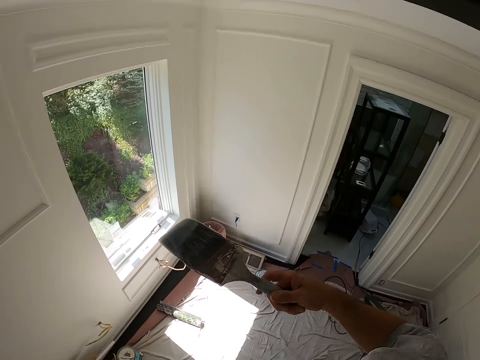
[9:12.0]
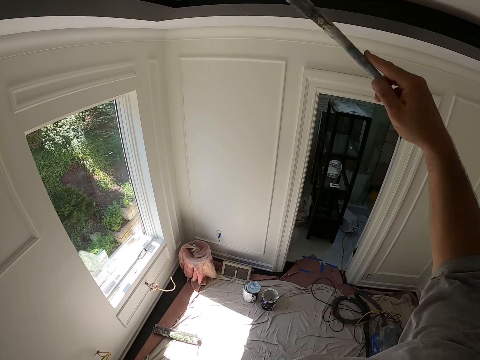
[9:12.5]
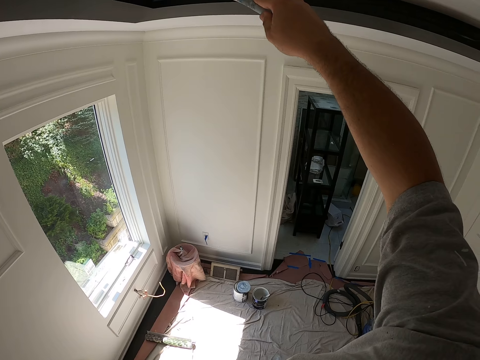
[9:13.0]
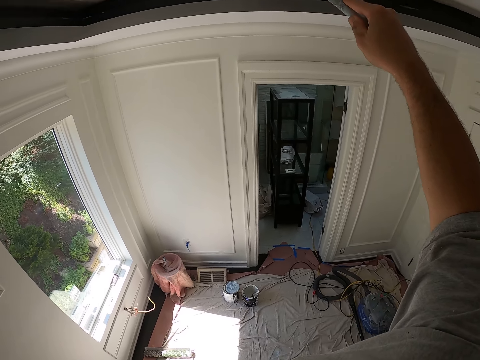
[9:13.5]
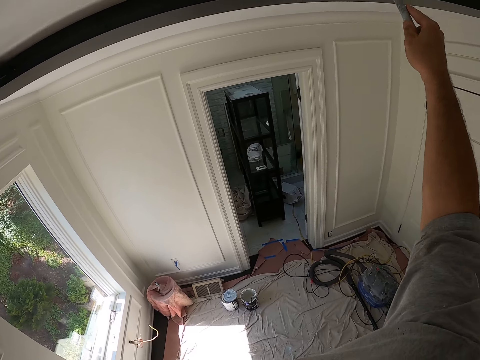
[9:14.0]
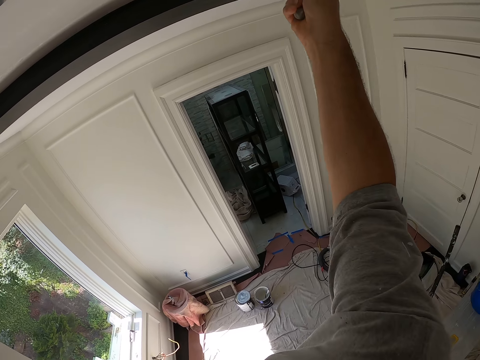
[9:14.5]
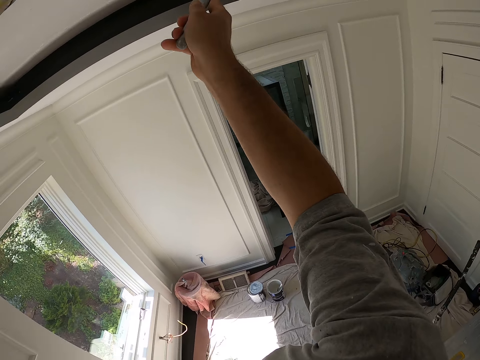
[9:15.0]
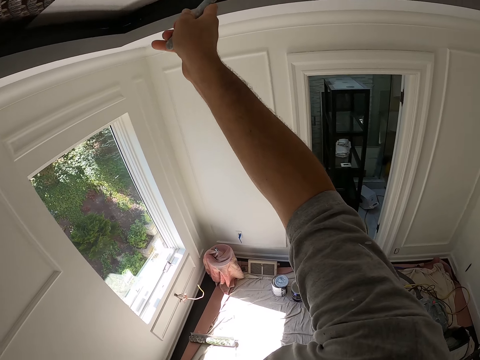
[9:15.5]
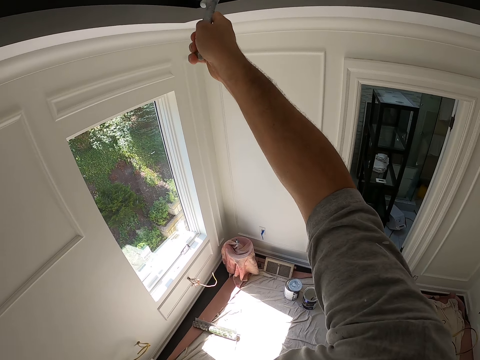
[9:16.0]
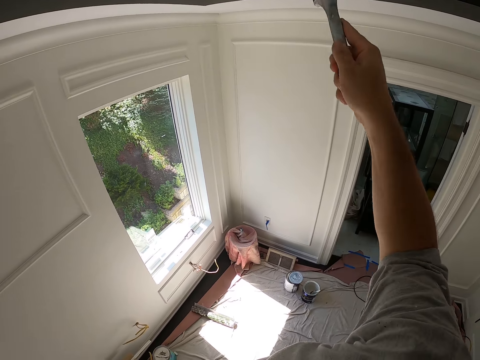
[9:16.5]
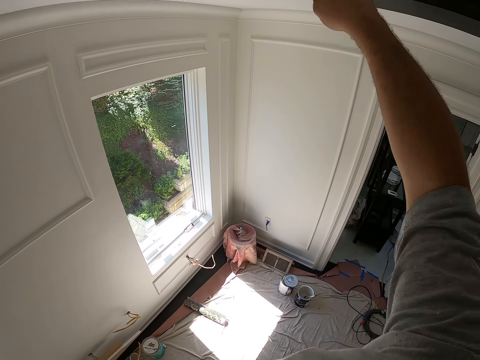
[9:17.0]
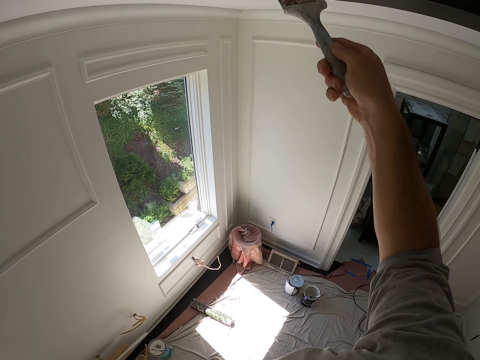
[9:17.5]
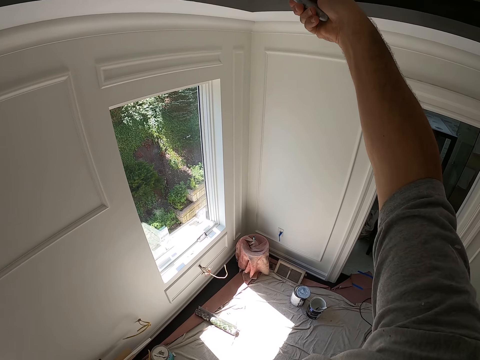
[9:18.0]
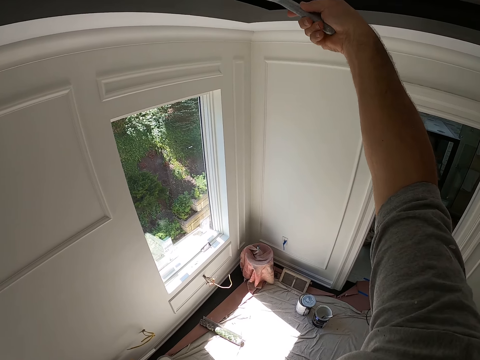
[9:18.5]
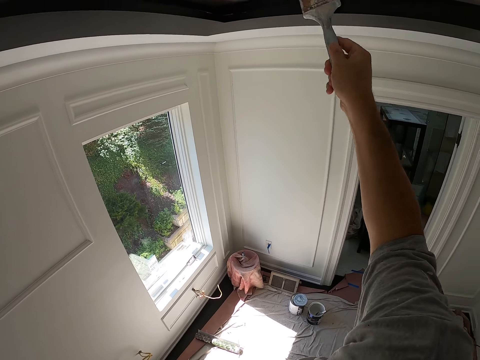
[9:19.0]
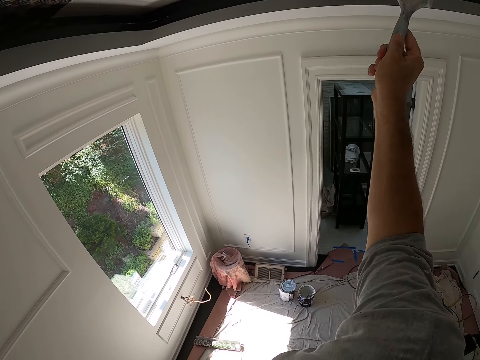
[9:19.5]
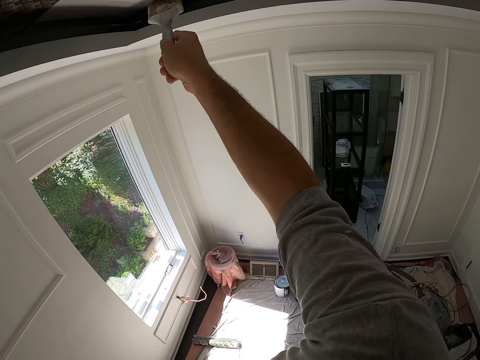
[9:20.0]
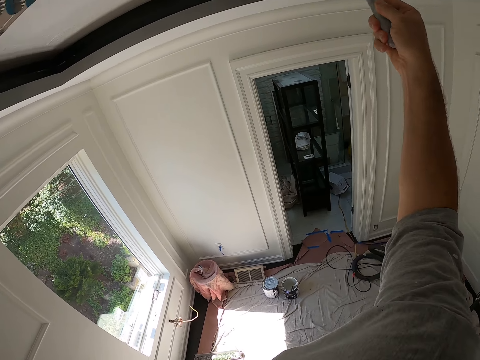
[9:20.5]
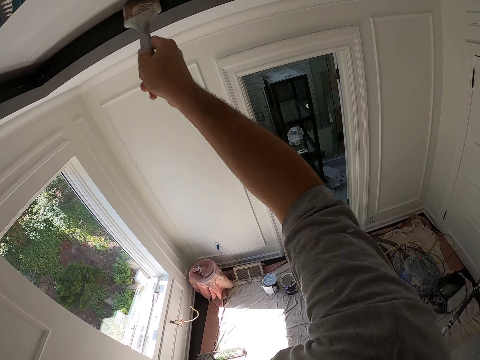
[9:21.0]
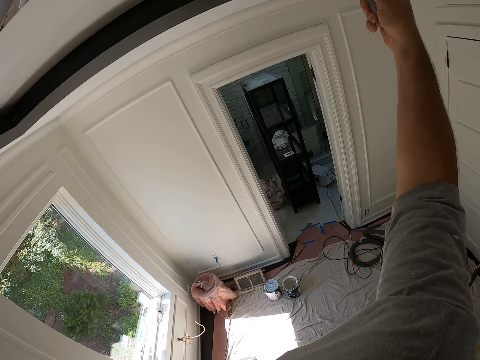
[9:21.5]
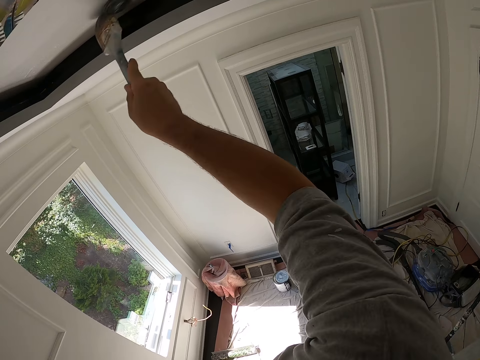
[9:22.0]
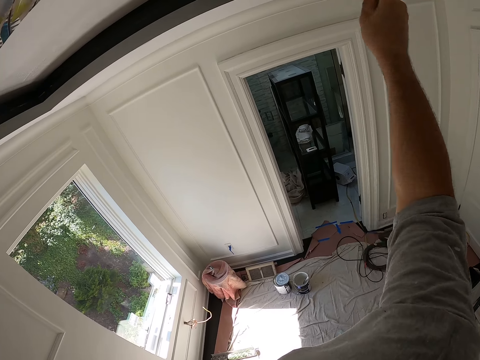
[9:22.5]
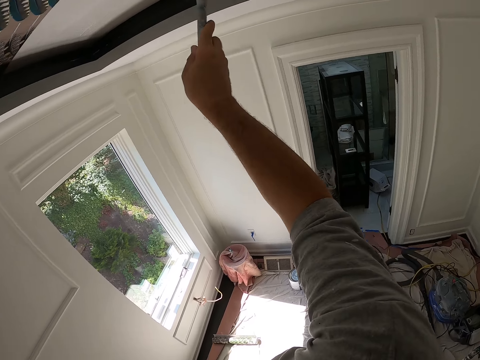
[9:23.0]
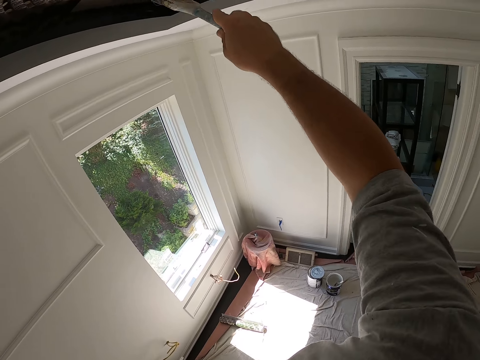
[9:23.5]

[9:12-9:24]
The camera wearer picks up the paint bucket with his left hand. He continues painting the inner part of the ceiling with the paint brush.

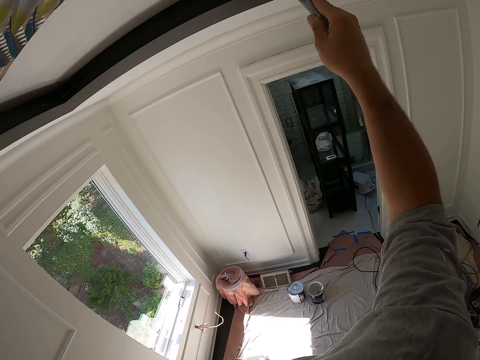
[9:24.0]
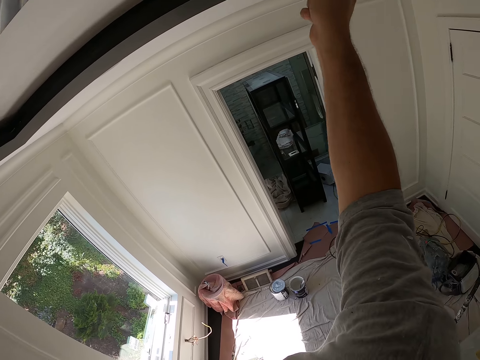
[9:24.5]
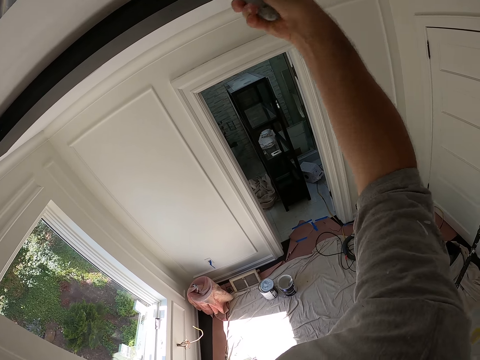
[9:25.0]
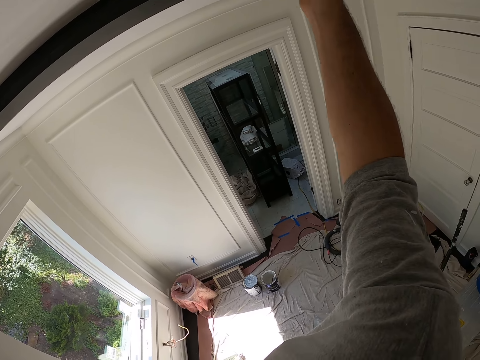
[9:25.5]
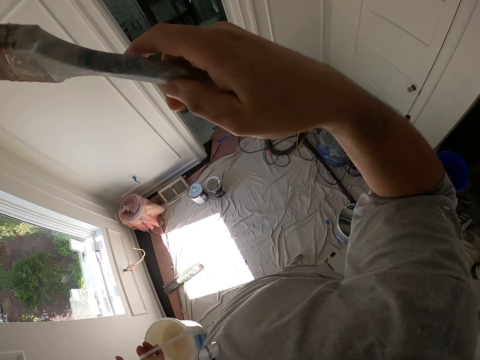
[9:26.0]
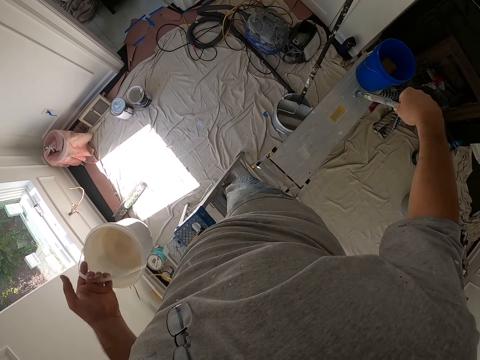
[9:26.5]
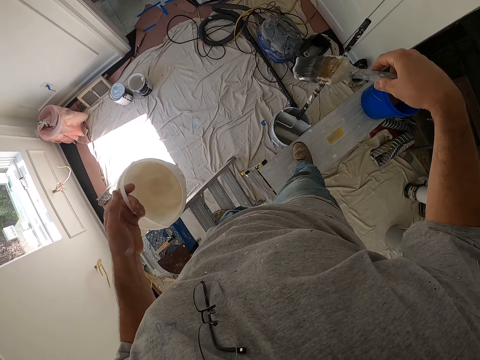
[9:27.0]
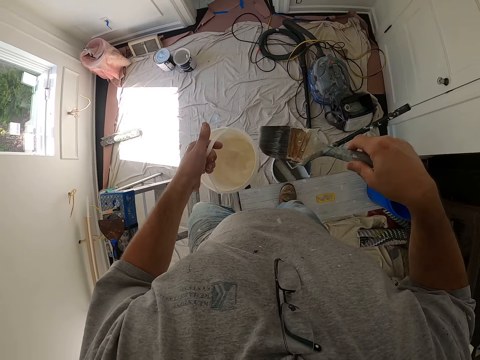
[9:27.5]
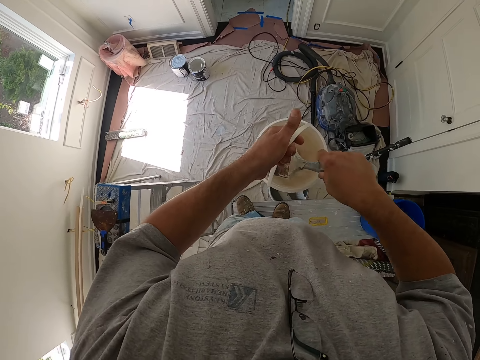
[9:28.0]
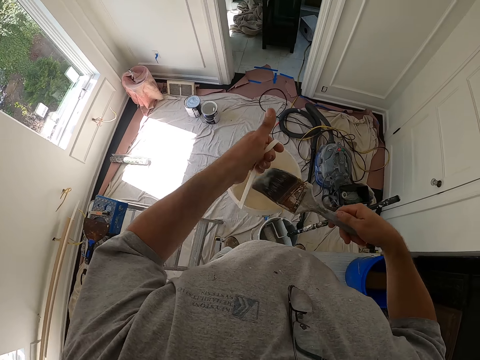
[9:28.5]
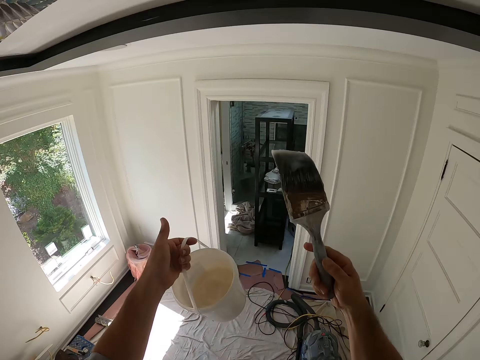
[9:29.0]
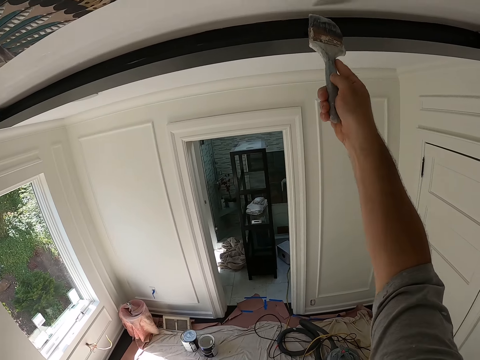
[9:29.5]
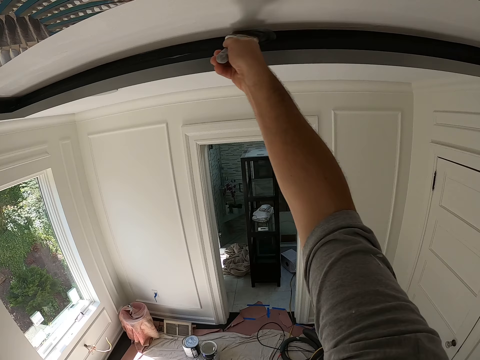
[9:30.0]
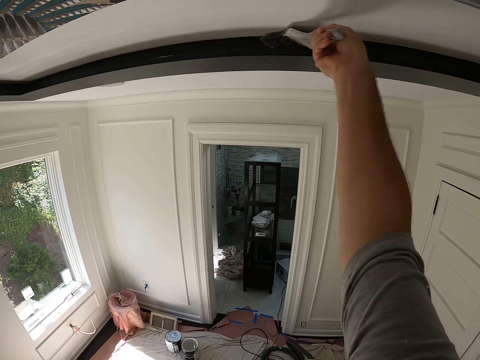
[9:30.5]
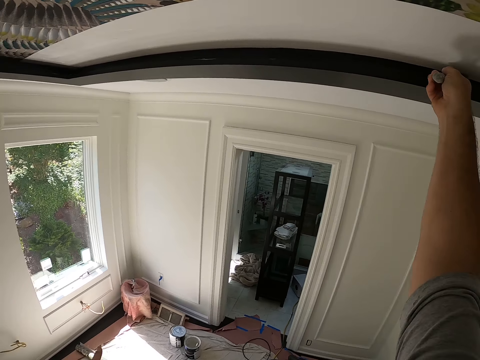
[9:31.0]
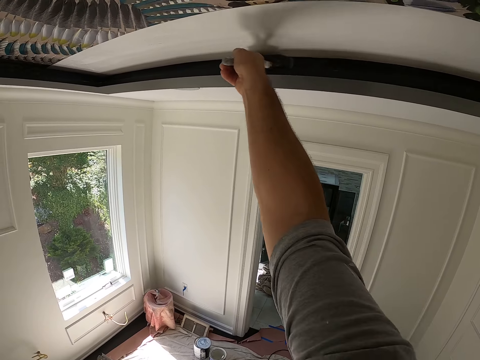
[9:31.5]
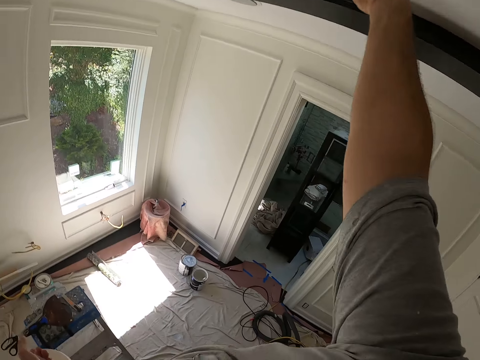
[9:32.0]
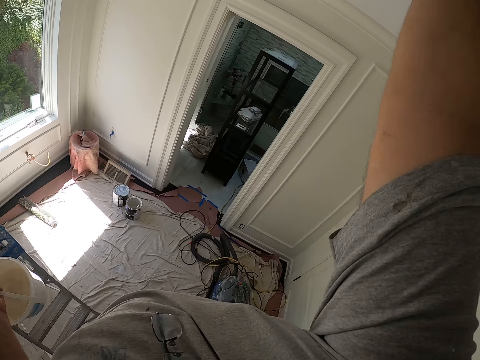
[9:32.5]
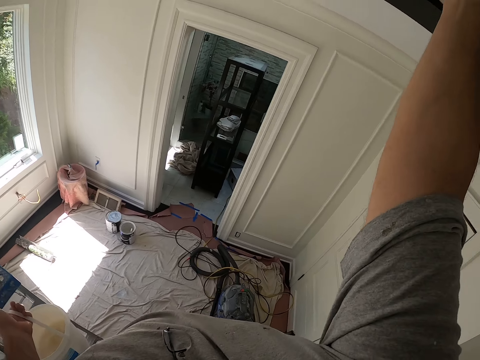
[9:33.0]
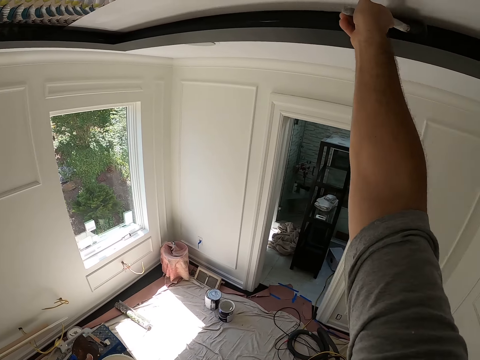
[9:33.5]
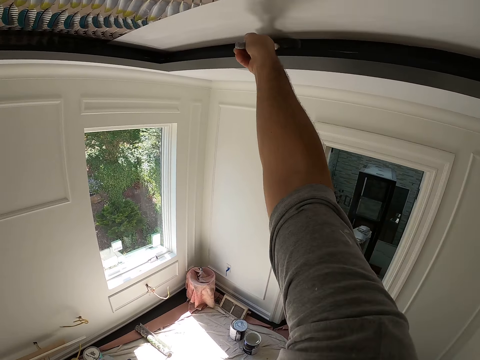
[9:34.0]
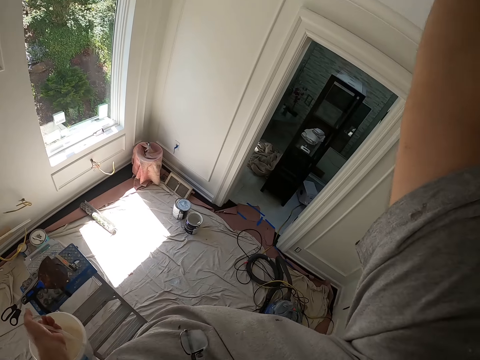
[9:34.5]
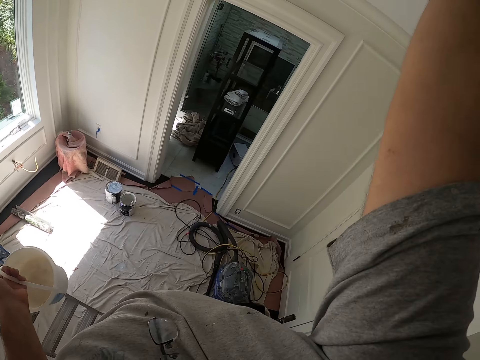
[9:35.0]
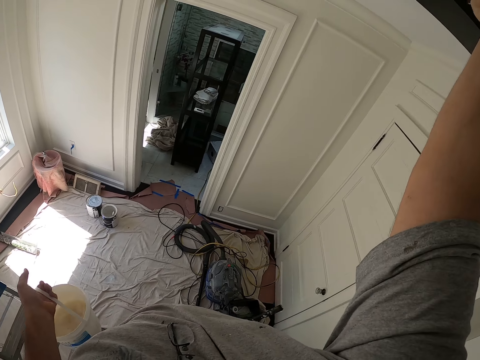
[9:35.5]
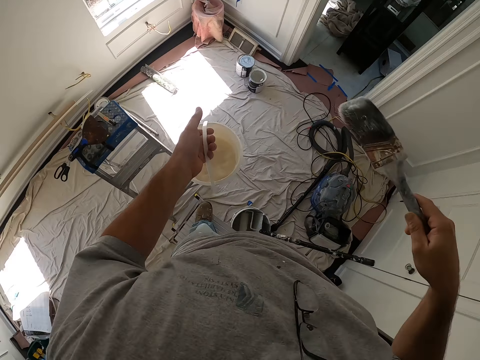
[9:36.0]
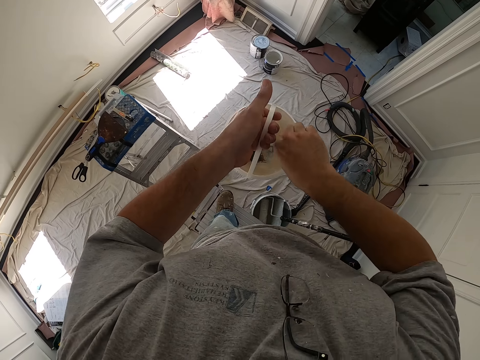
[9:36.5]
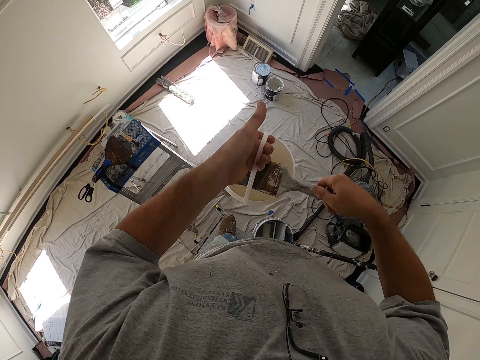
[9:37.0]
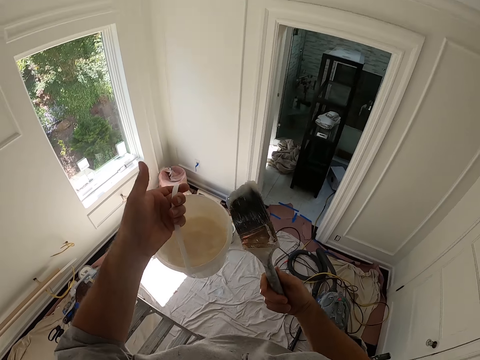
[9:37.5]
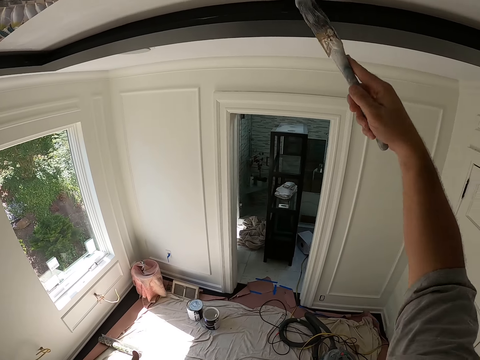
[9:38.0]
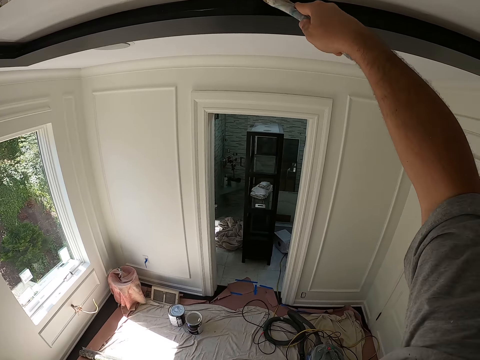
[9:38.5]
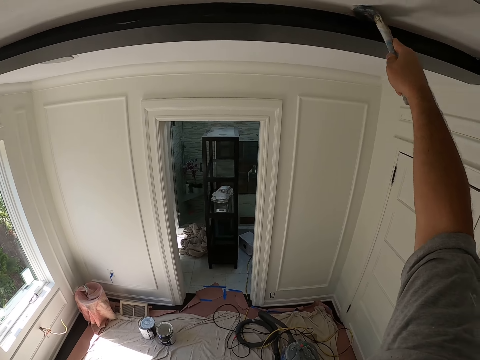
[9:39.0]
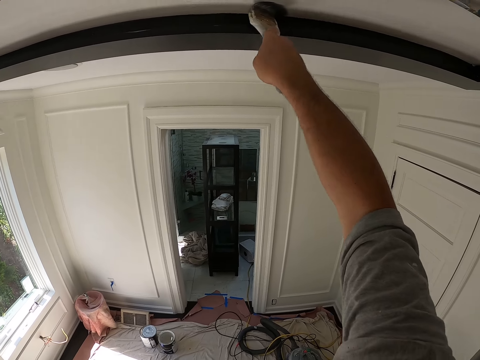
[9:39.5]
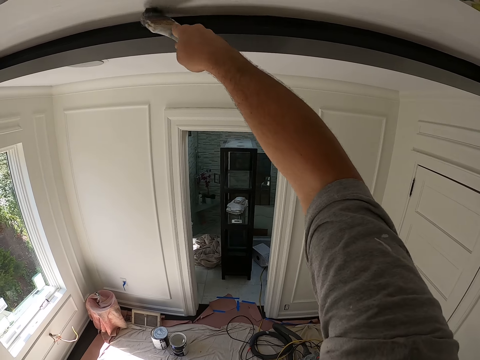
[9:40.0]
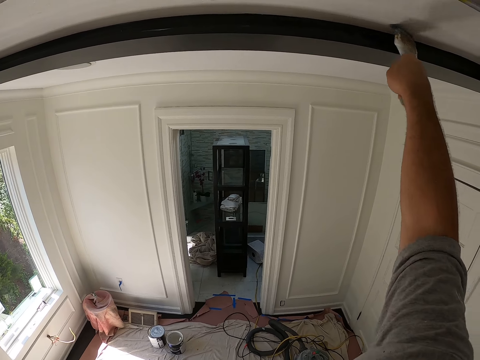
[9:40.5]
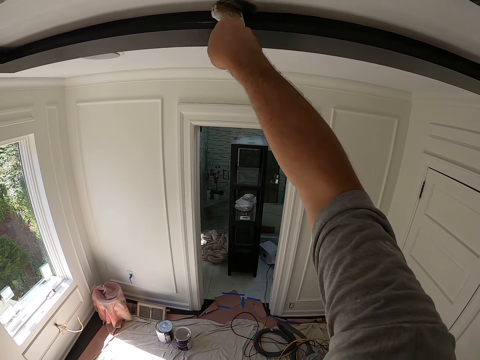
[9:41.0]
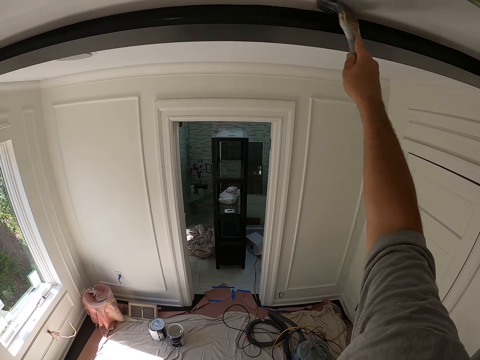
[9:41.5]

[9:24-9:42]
The camera wearer crosses from the step ladder to the step stool. They dip the paintbrush into the paint bucket. They paint the ceiling with the paintbrush. They dip the paintbrush into the paint bucket. They paint the ceiling with the paintbrush.
